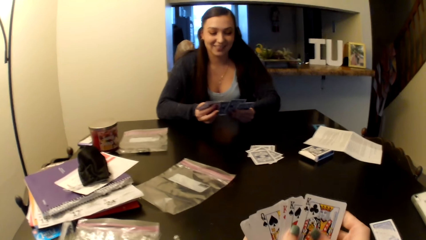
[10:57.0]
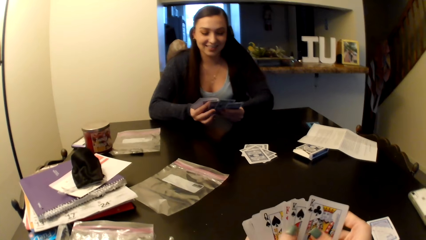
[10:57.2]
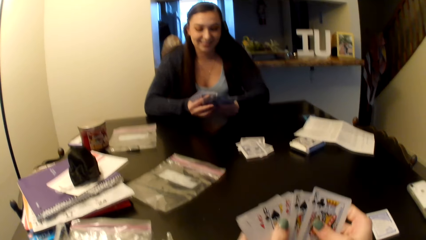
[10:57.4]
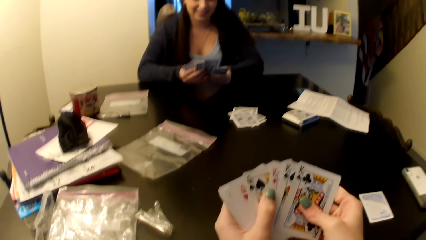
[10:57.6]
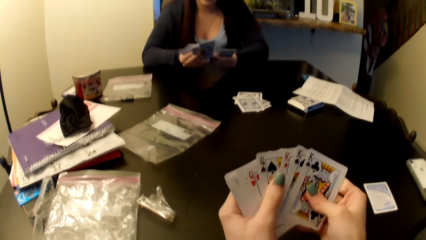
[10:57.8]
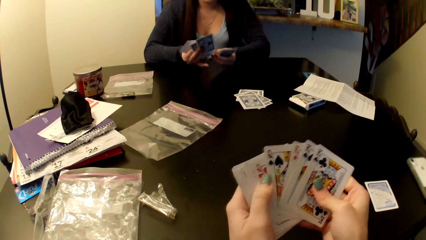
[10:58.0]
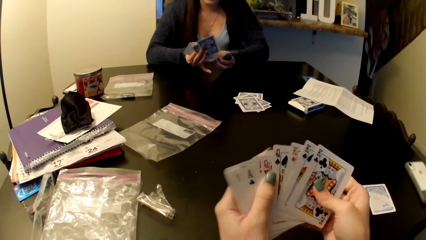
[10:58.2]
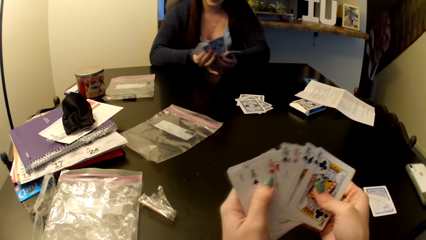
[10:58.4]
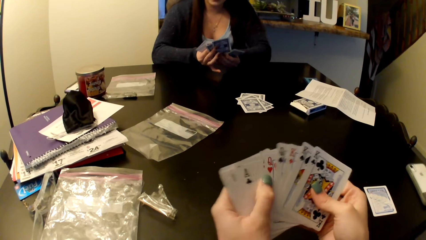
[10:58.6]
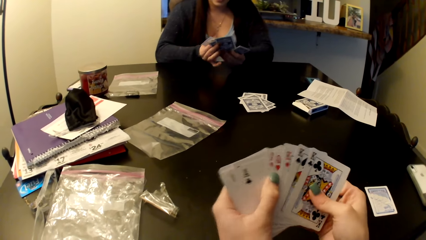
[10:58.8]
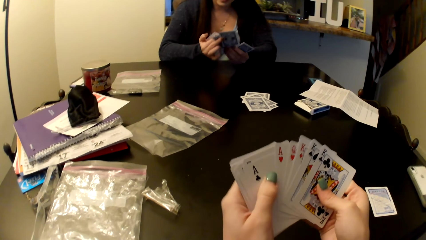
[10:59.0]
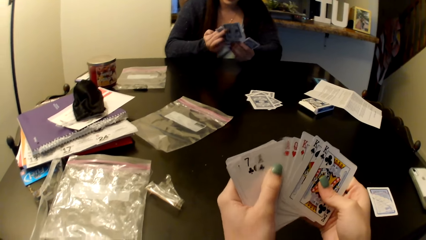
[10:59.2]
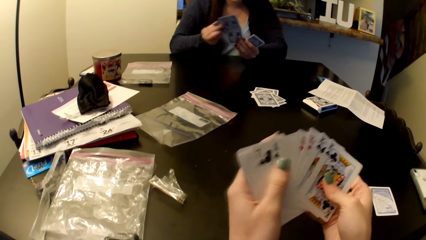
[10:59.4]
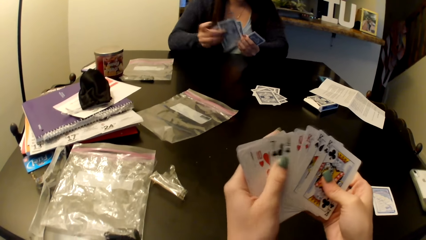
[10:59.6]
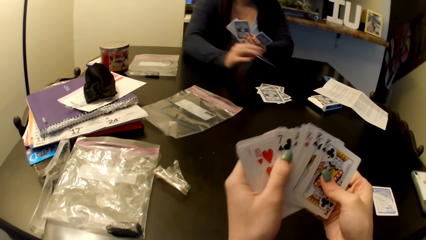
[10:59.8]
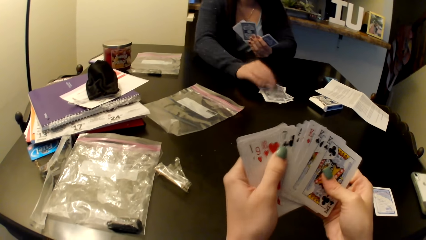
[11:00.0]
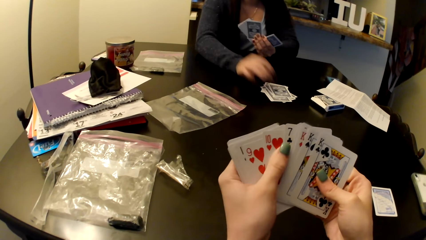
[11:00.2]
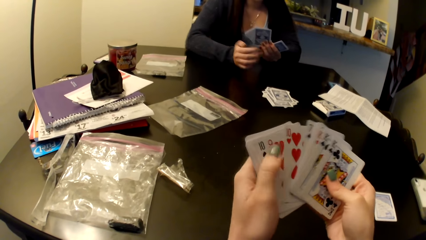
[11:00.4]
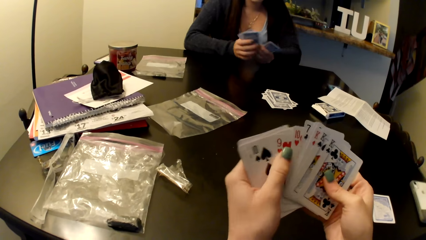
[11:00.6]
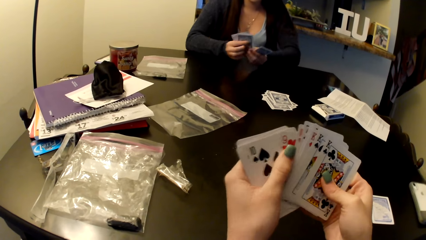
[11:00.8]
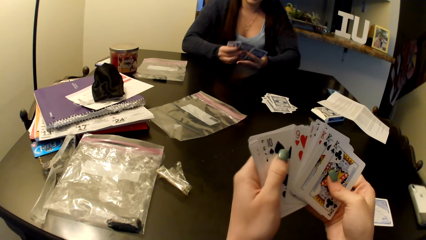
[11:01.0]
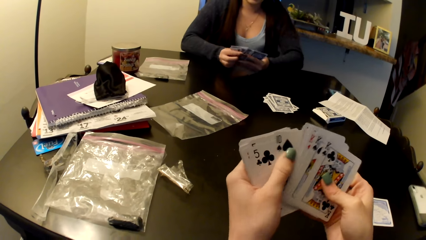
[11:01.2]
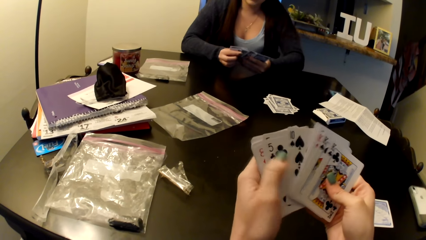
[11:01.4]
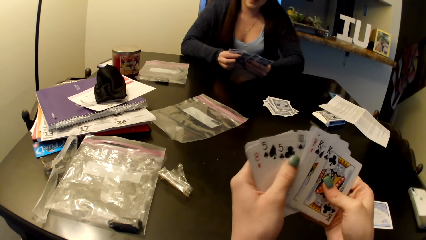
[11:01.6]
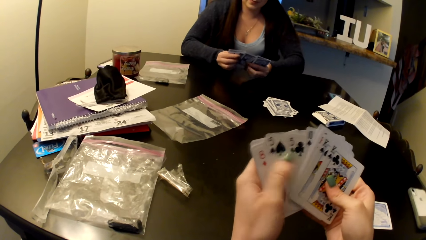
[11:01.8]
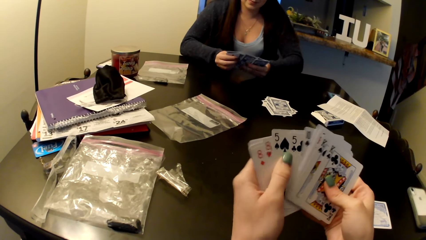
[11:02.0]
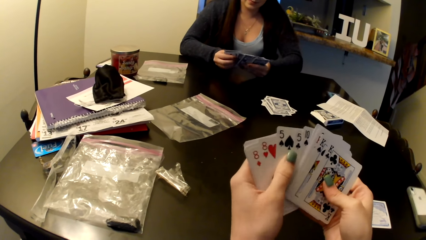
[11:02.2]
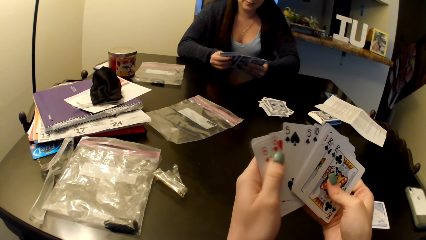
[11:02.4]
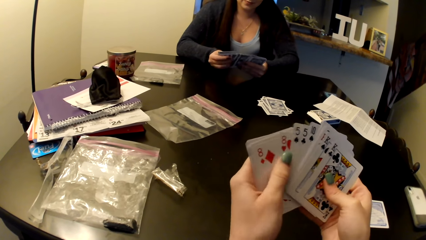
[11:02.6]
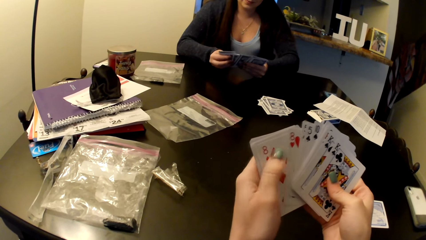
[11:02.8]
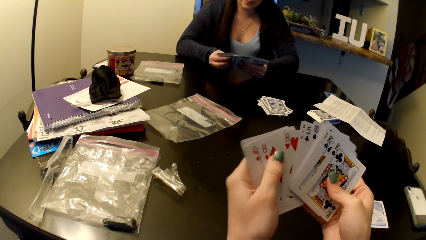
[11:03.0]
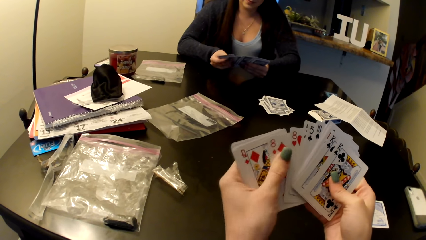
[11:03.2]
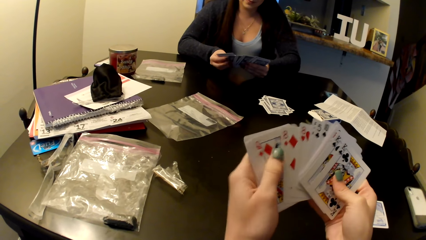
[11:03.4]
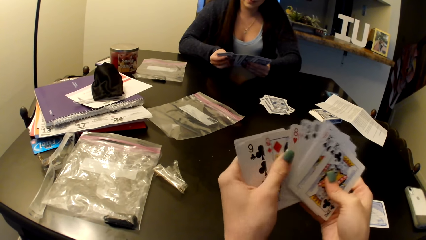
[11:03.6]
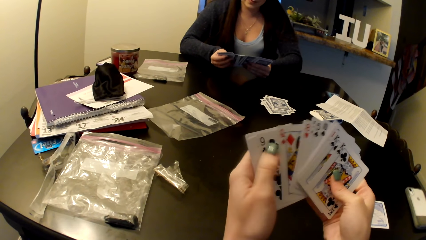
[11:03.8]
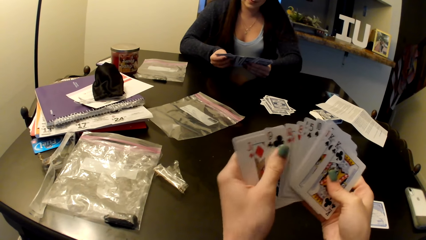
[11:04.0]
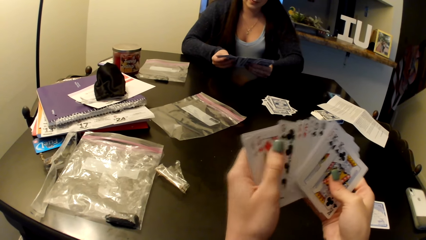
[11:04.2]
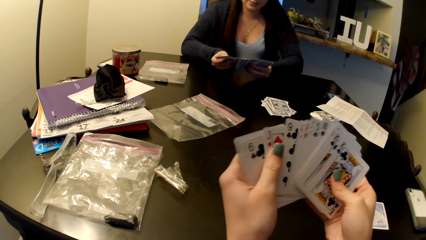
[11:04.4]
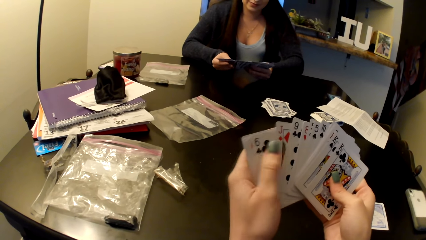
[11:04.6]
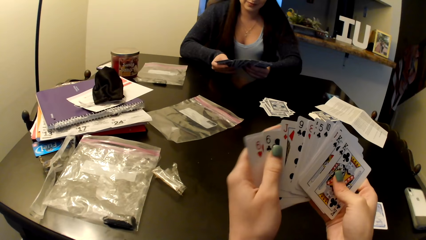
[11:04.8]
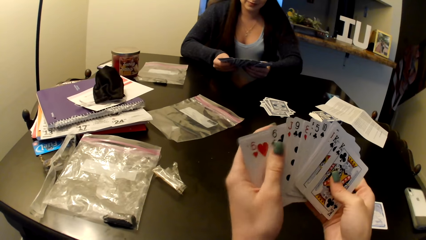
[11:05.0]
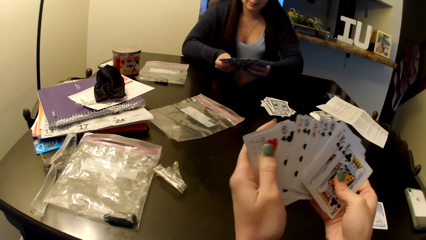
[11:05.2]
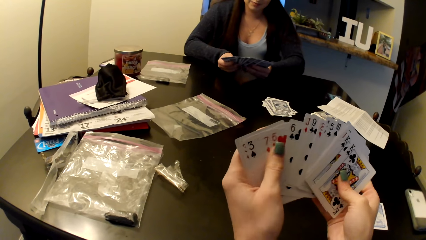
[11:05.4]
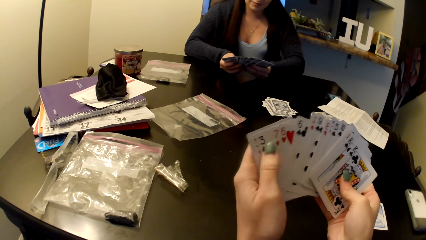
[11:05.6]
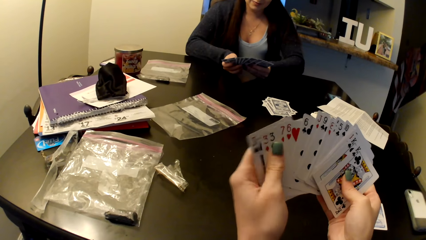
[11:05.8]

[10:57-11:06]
The camera wearer arranges cards on the table. A woman pushes cards on the middle of the table.

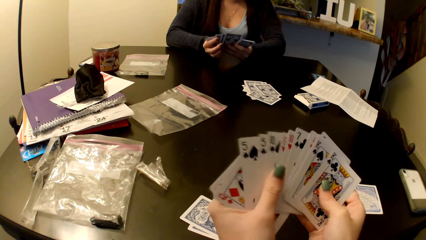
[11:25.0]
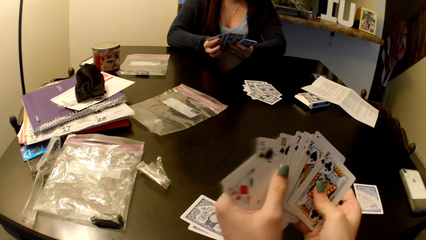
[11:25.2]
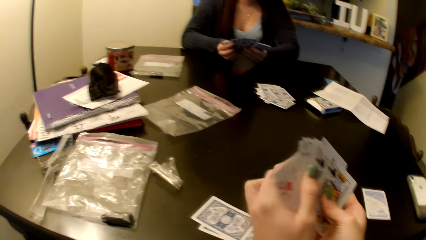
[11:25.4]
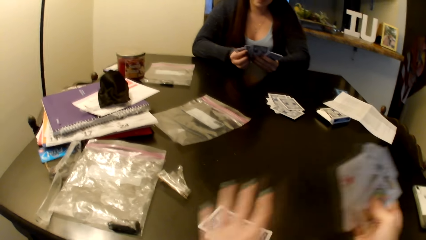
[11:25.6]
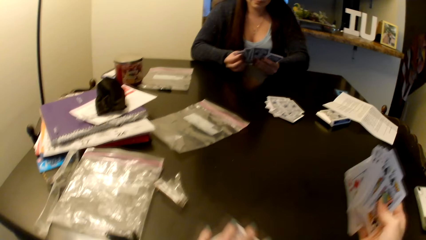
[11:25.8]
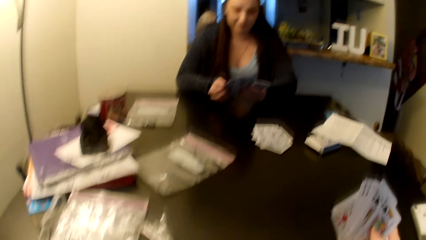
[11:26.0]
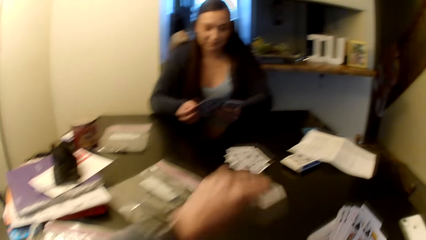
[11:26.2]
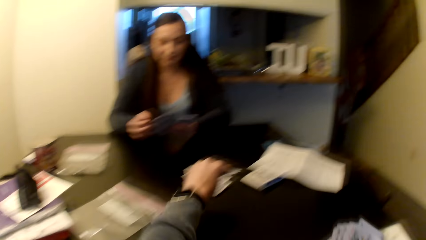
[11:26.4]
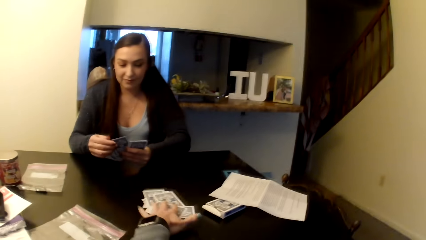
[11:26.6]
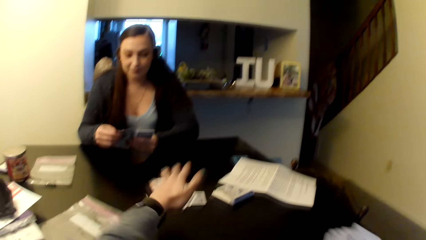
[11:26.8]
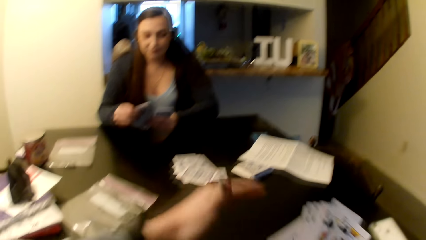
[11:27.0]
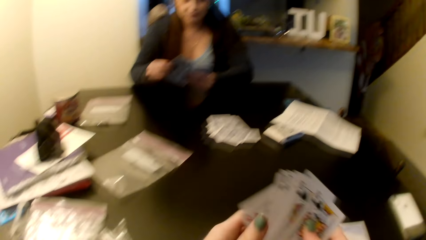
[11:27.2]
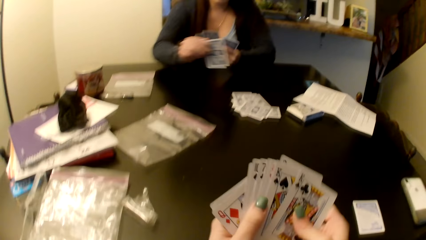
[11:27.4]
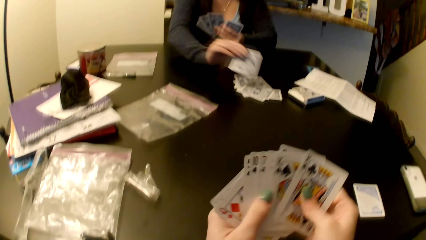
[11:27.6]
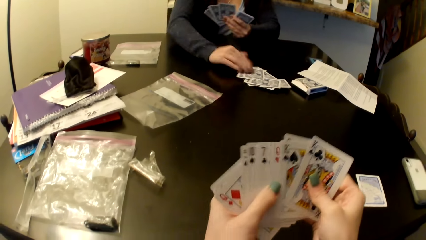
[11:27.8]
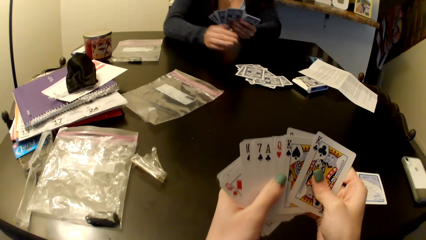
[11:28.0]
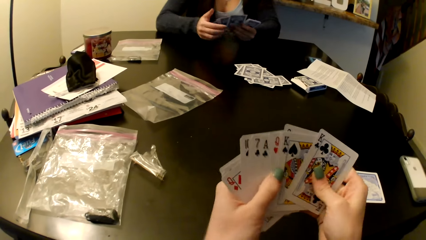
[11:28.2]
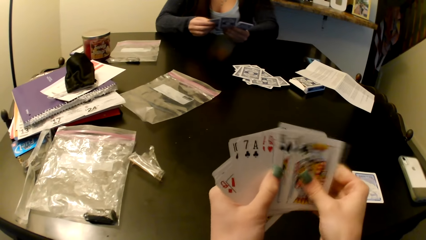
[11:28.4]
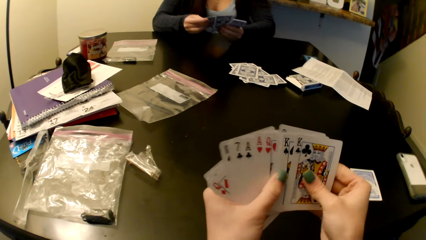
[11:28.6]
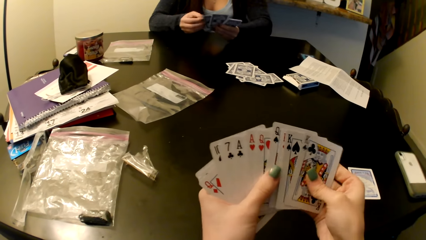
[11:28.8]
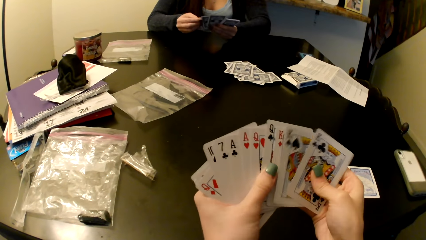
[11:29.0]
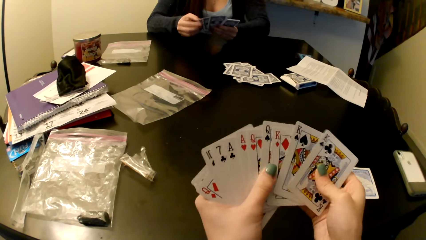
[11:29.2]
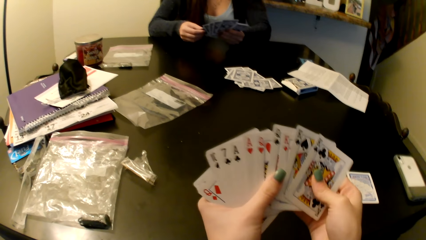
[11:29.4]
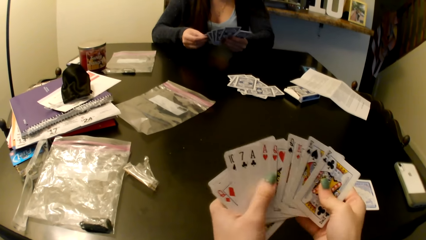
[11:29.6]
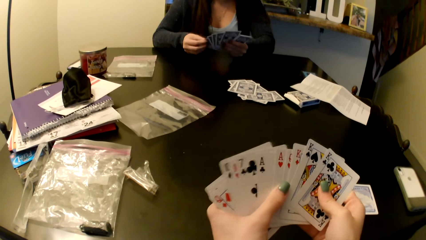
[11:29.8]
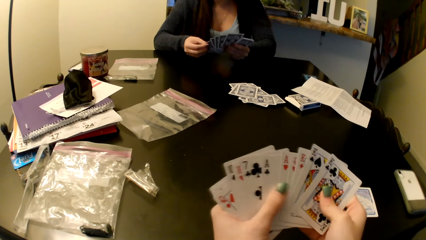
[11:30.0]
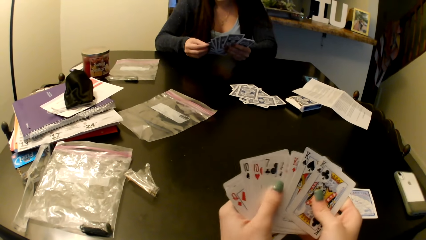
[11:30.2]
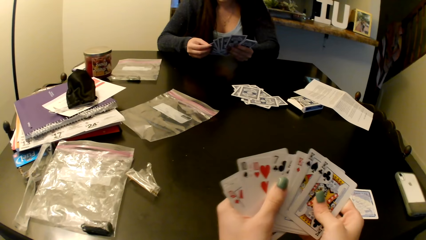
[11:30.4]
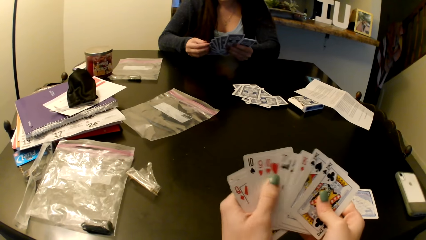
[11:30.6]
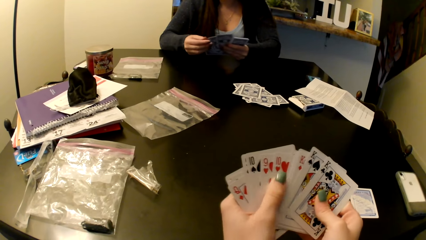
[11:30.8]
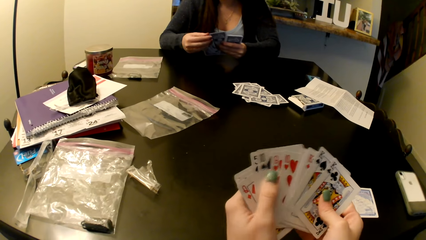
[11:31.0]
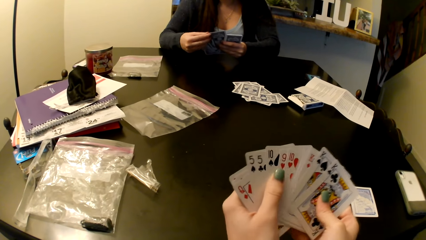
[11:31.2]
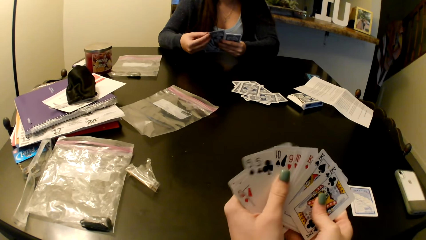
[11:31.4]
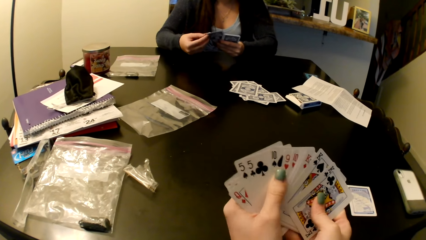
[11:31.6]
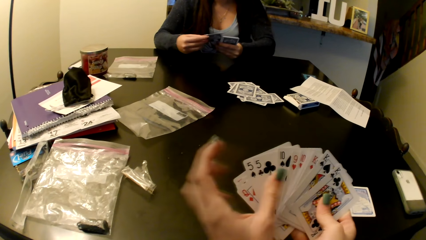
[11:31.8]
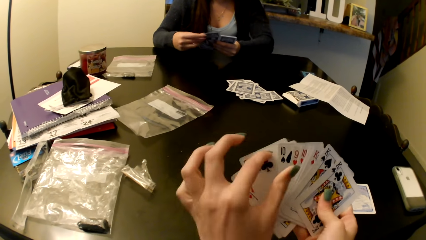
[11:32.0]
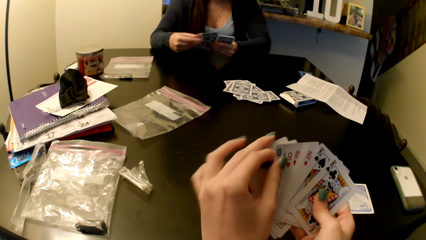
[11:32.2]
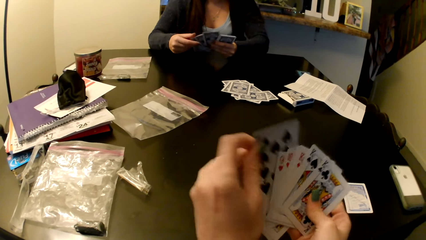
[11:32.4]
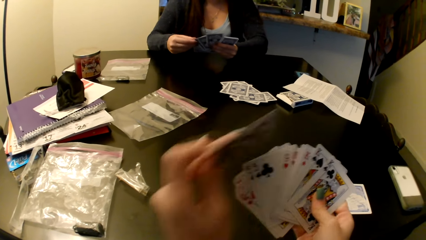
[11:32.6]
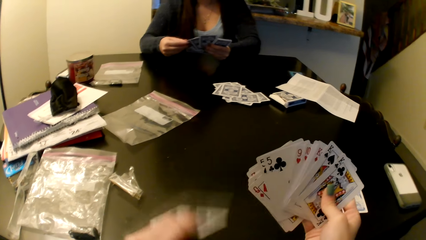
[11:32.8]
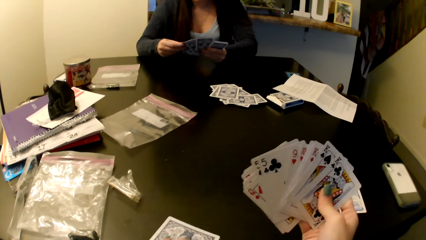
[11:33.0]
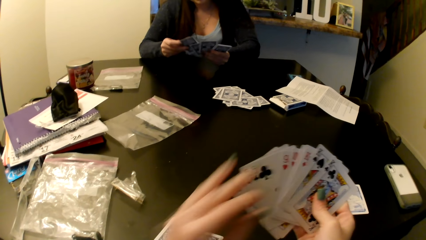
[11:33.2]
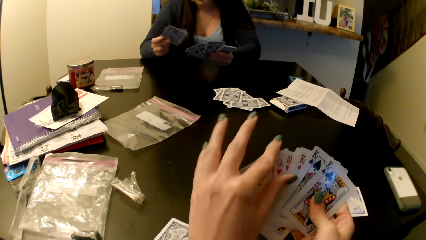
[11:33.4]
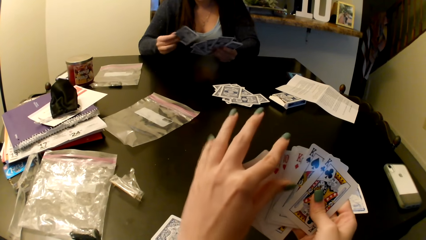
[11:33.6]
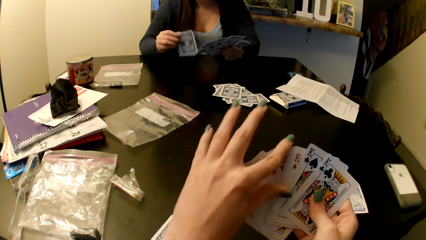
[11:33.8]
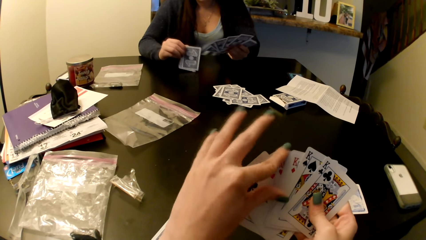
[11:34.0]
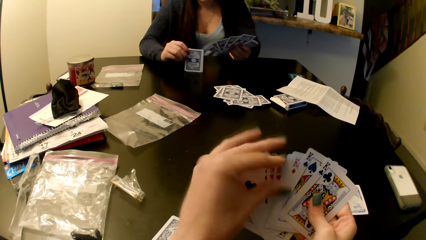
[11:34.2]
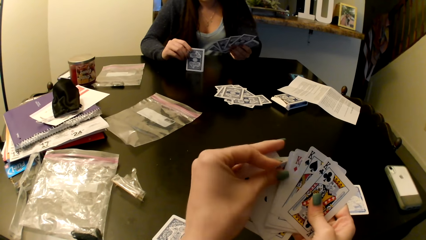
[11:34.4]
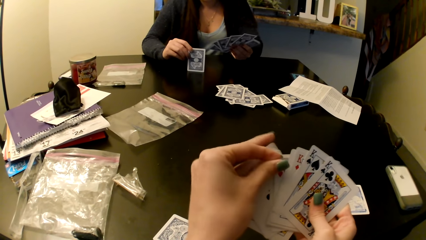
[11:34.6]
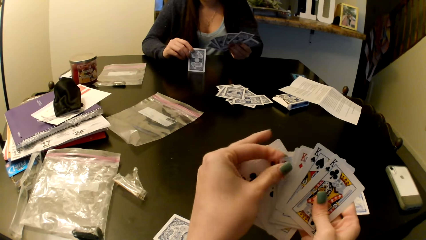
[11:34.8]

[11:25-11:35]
The camera wearer puts cards on the middle of the table. A woman puts cards on the middle of the table. The camera wearer puts the cards on the table.
